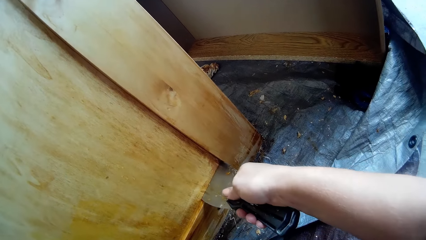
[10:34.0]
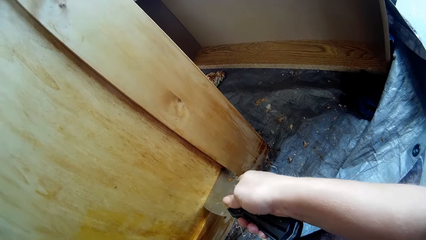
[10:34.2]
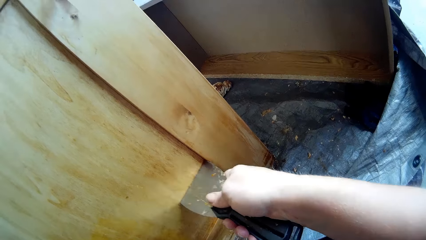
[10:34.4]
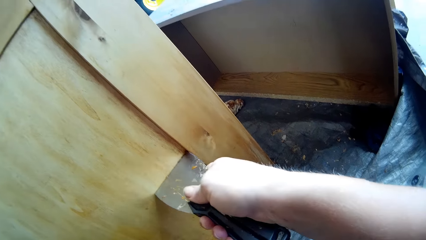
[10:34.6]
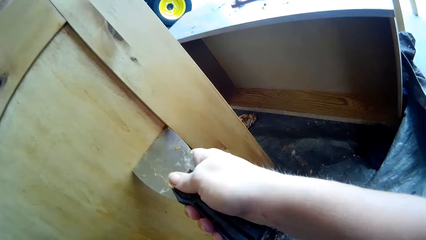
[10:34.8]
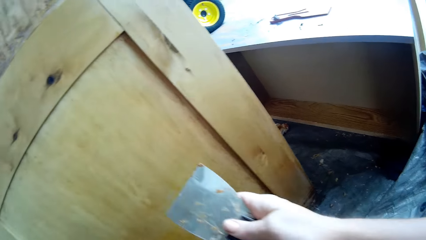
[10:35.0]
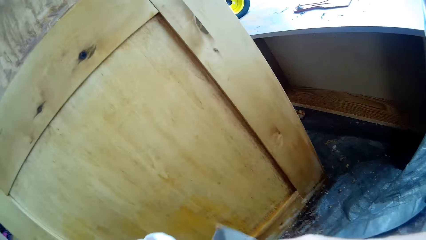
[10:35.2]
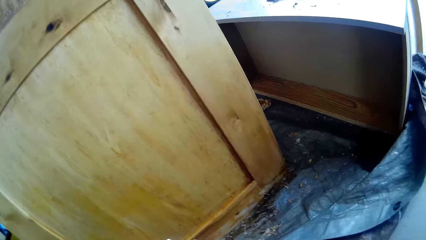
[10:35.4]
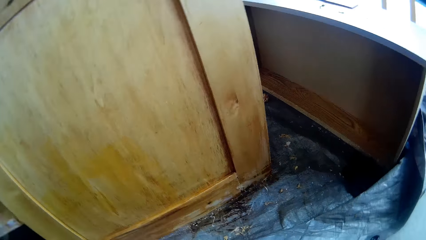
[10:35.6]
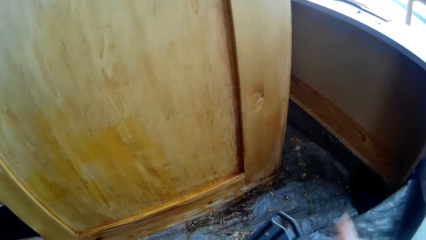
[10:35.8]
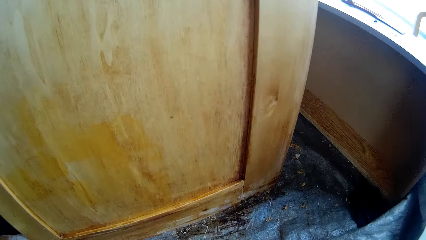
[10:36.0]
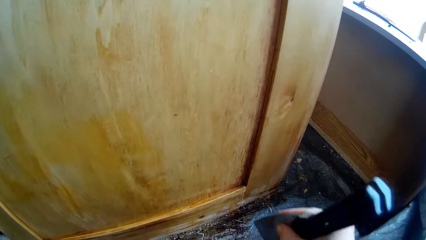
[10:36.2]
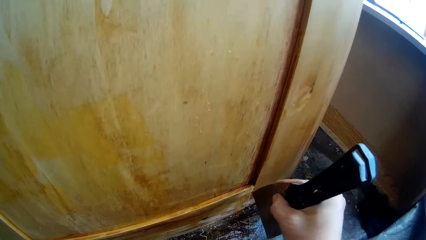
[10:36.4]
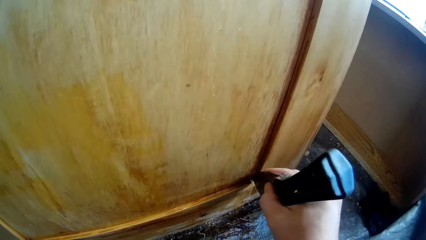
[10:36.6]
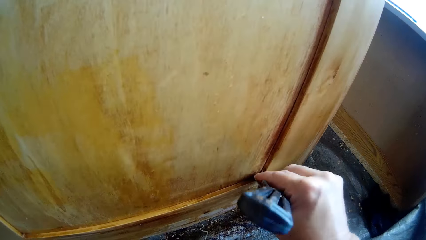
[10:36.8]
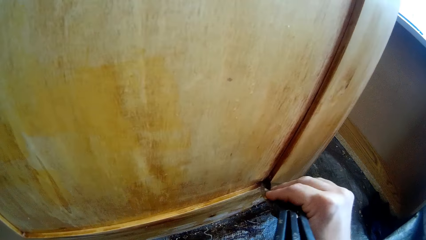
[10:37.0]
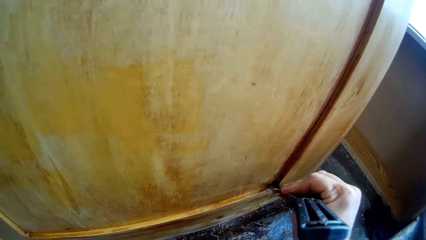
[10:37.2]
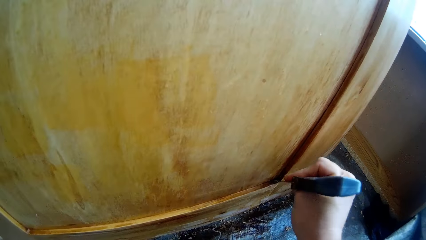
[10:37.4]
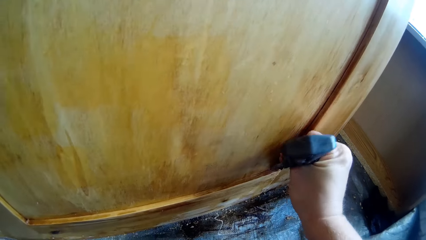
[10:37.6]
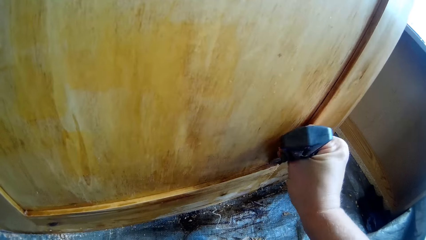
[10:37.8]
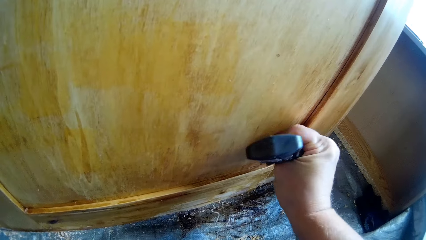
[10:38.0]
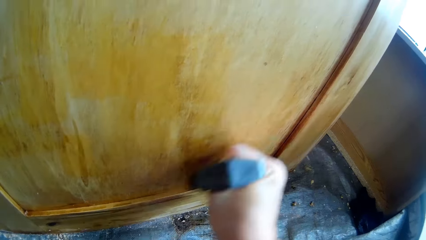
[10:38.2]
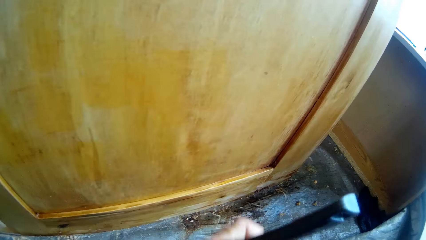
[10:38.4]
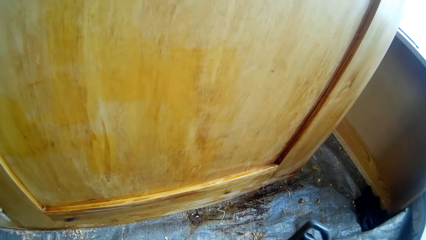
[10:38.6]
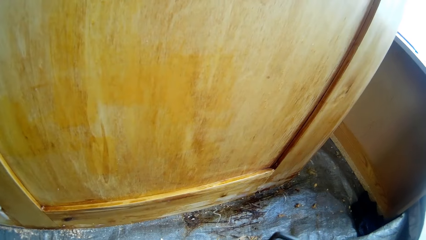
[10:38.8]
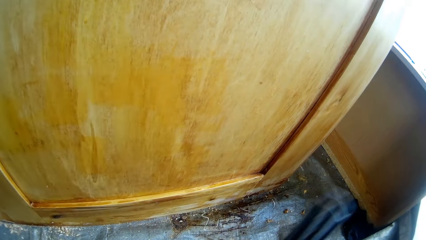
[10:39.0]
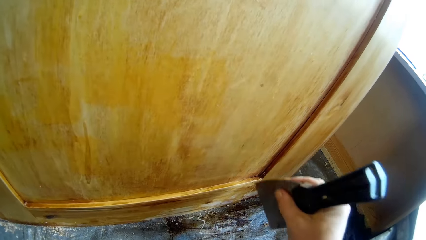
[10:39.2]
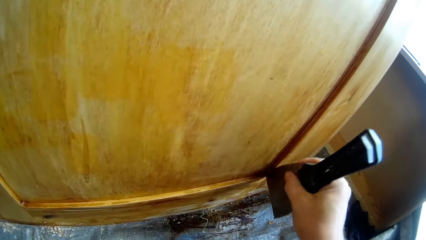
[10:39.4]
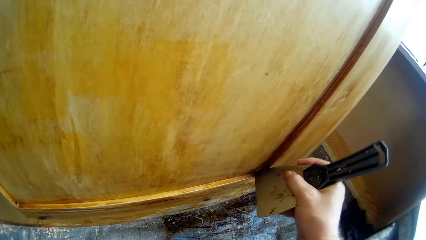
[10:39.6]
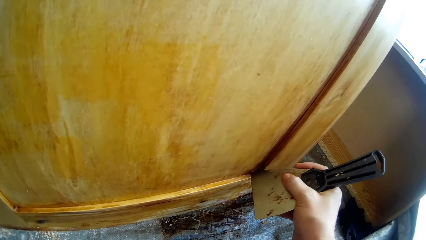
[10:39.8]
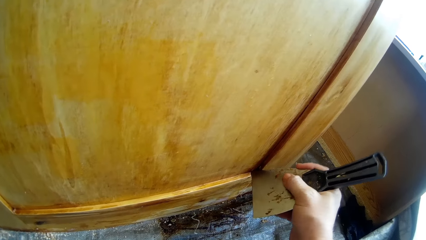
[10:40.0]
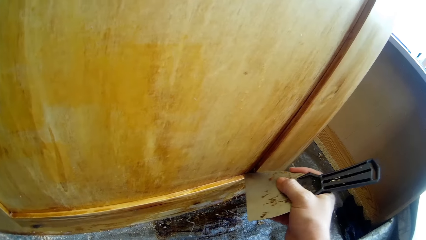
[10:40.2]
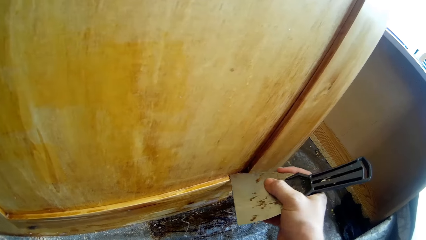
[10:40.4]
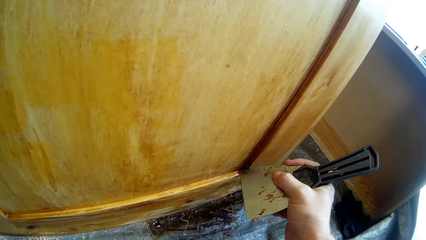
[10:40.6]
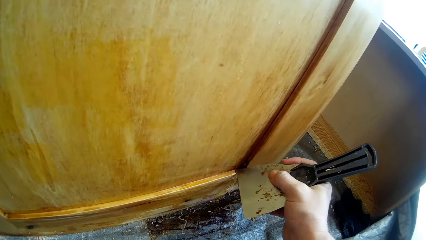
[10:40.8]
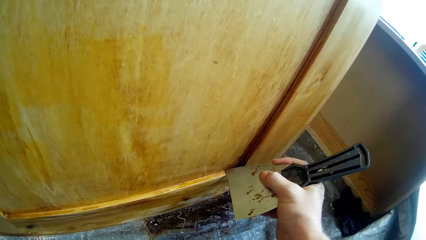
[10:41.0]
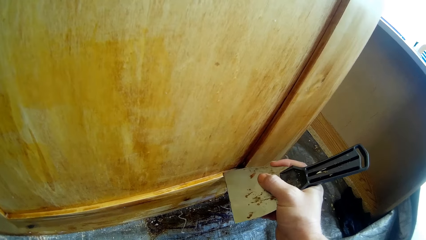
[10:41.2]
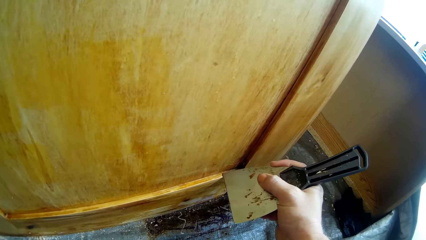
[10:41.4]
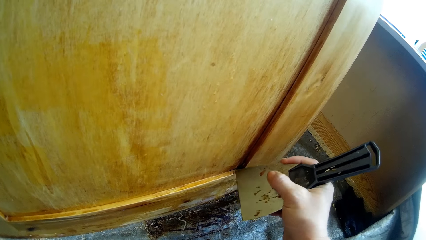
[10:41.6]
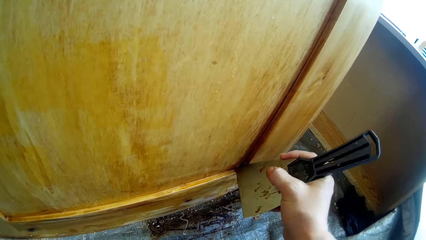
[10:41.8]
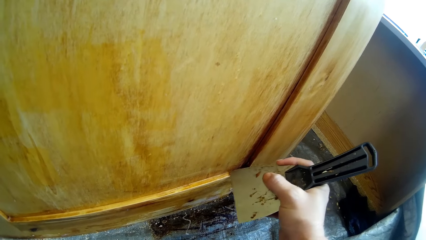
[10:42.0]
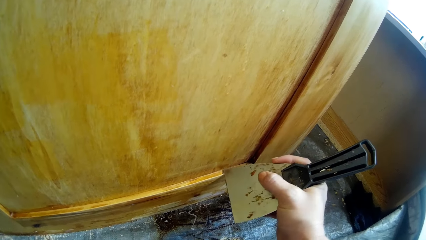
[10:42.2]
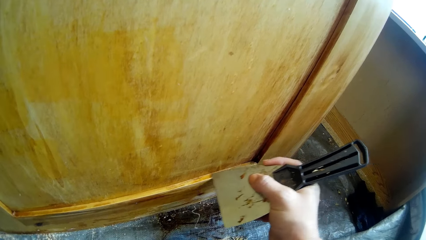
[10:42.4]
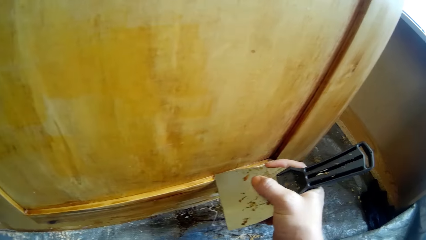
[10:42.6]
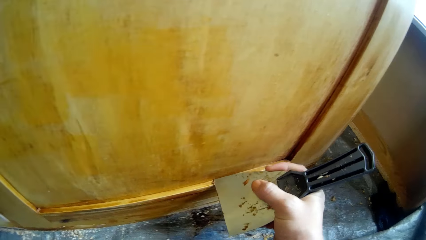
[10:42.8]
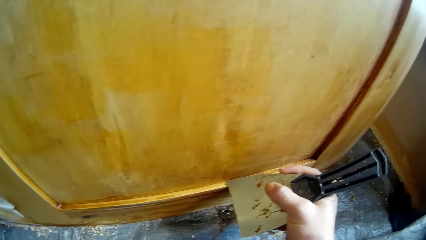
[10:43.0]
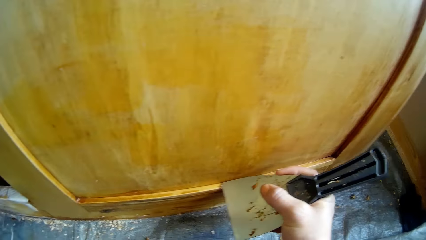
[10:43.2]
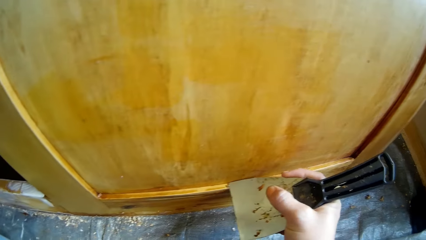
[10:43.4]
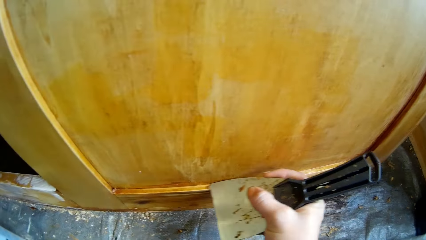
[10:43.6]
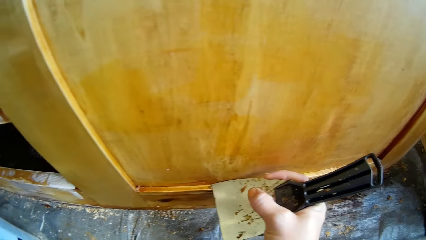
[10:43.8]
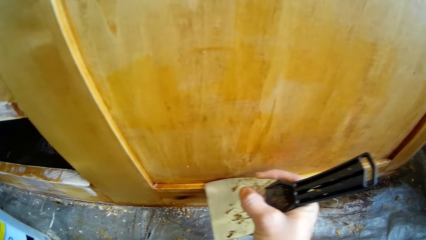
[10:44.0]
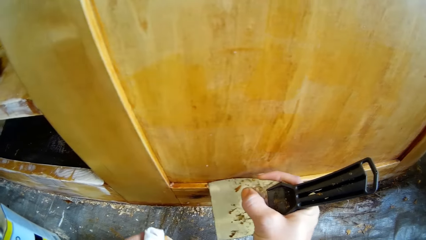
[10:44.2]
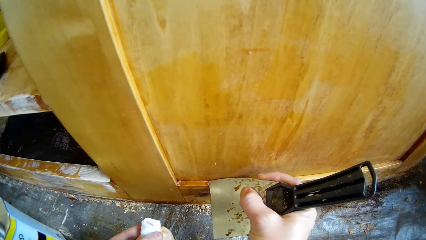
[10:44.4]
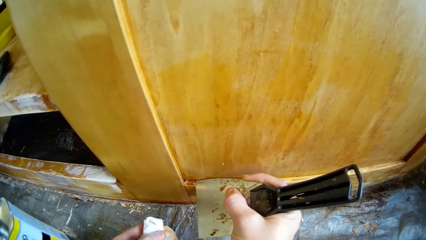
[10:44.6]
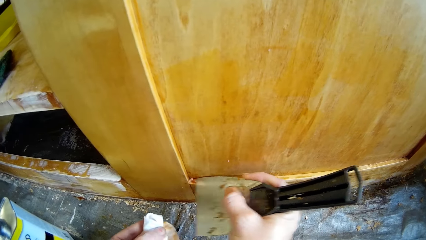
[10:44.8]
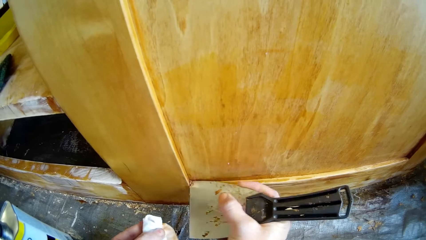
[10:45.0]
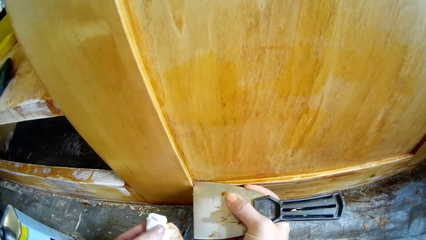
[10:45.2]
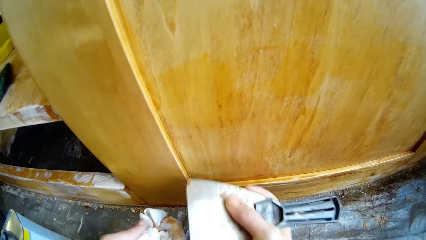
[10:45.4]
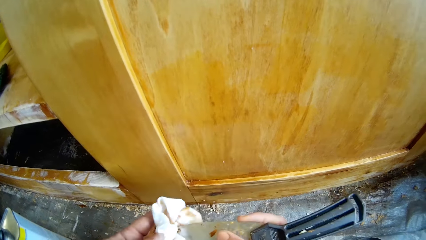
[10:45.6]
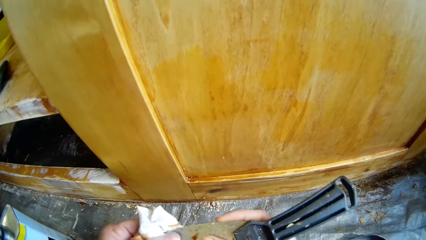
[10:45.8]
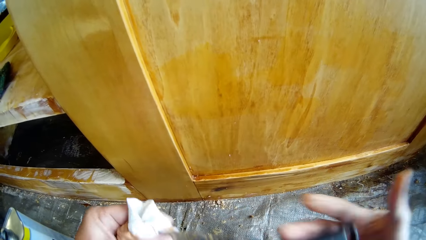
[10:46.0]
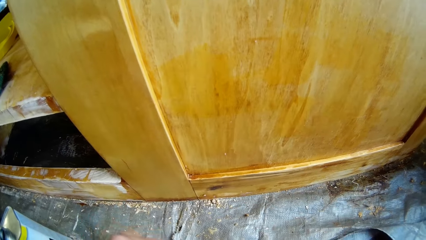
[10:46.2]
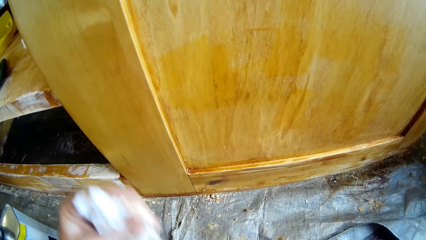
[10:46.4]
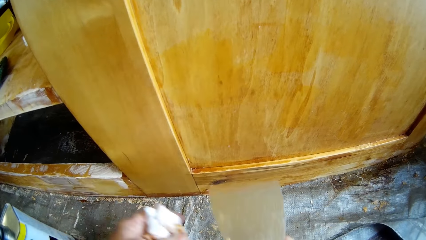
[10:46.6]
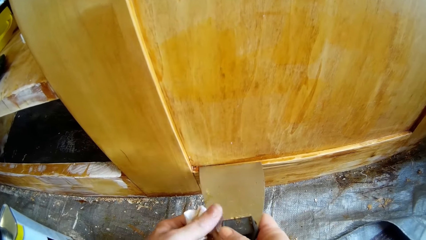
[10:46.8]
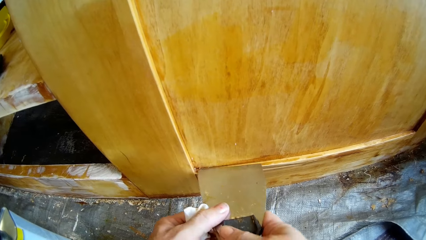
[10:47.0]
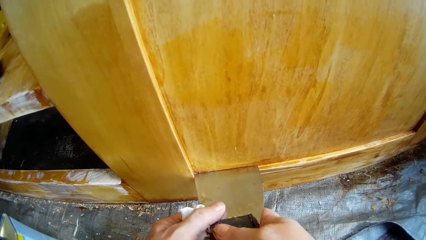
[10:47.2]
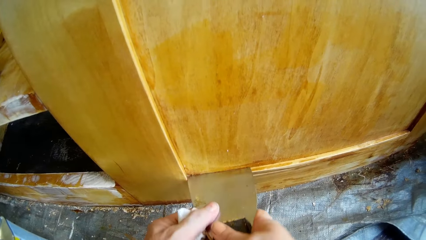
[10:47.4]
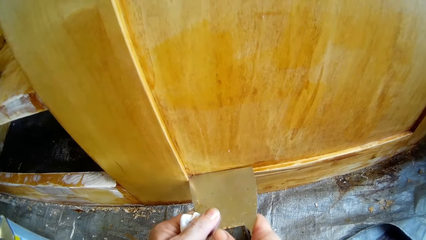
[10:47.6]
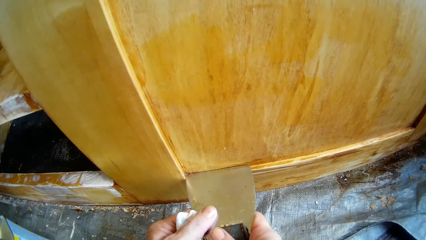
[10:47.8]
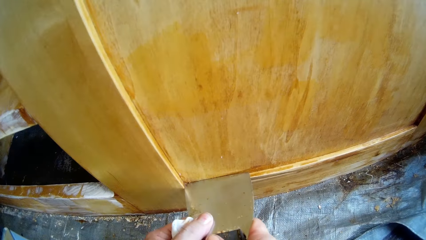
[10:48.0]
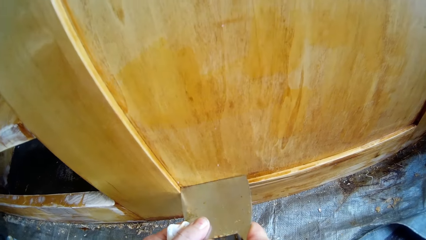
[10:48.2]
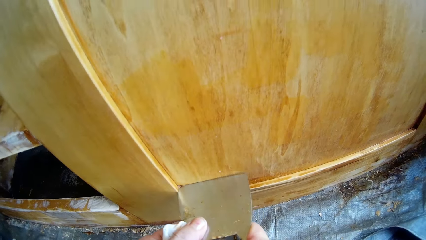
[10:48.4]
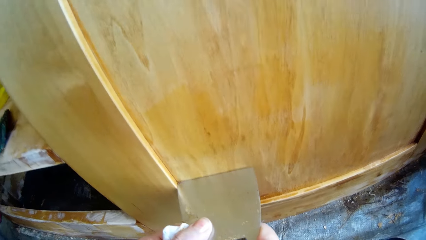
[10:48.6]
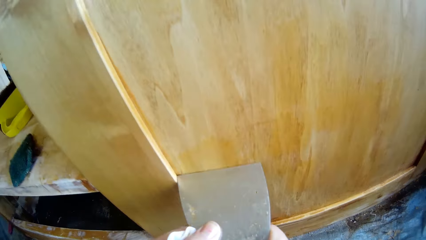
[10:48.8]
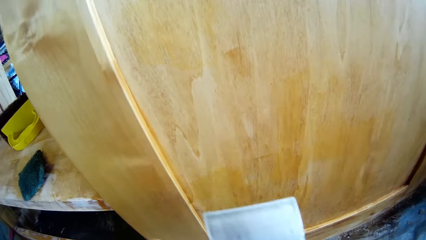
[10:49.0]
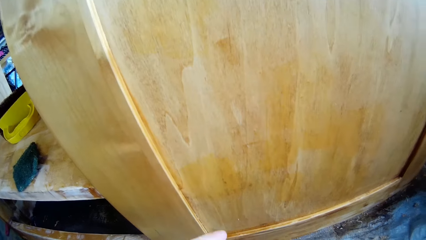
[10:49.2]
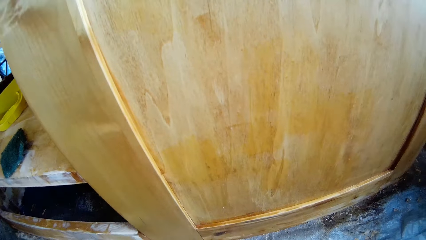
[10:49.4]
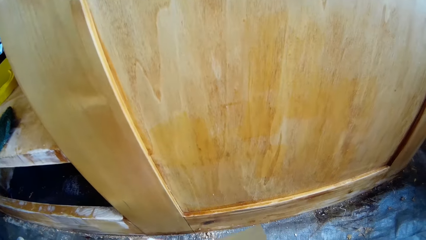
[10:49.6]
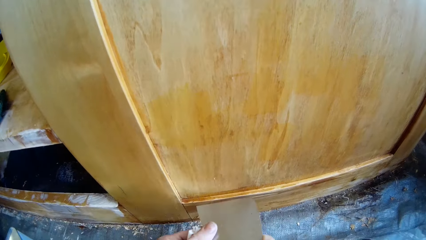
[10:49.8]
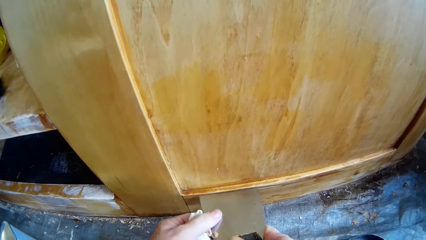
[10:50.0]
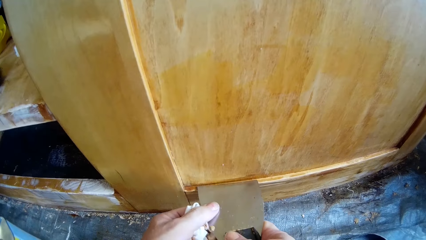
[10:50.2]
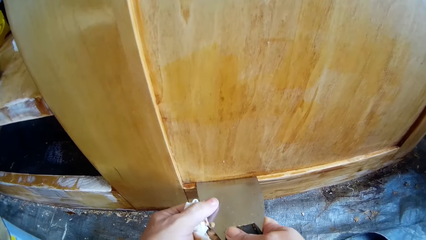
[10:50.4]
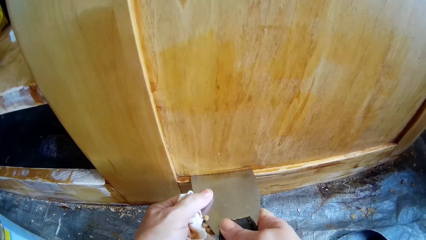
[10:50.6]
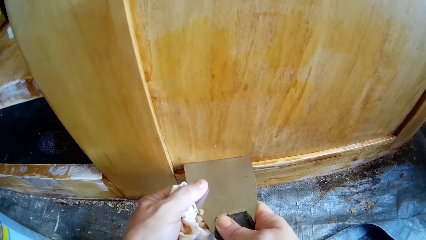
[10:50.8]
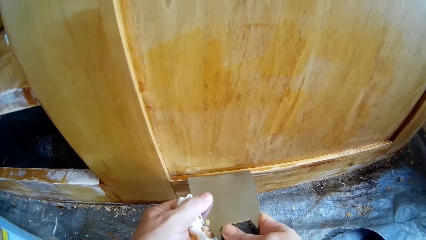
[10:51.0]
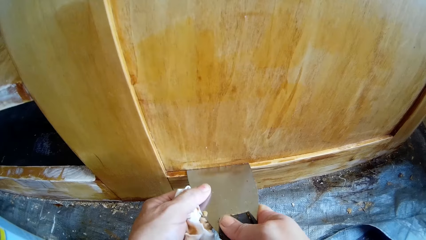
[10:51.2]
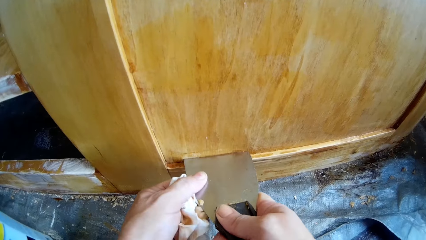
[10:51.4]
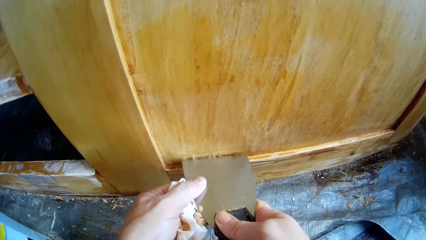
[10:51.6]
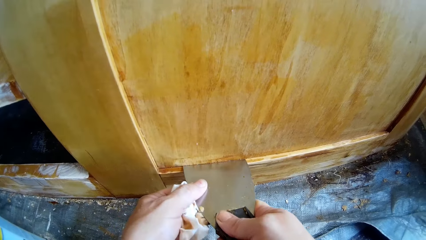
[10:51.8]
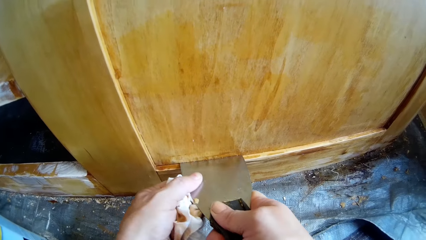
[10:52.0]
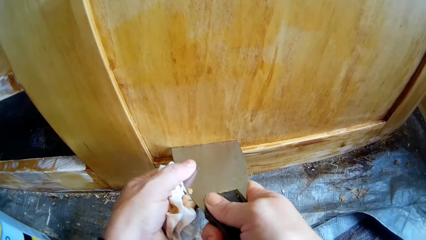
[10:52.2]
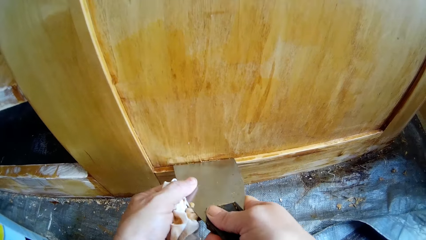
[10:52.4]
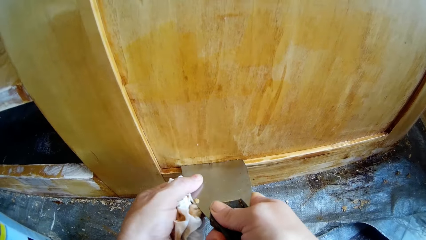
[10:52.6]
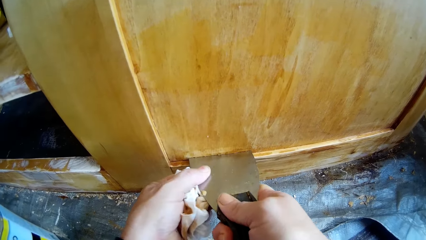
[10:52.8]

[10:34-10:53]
The camera wearer wipes the scraper. They scrape off the cupboard. They wipe the scraper. They scrape off the cupboard. They wipe the scraper with the towel. They scrape off the cupboard. They wipe the scraper. They scrape off the cupboard.
